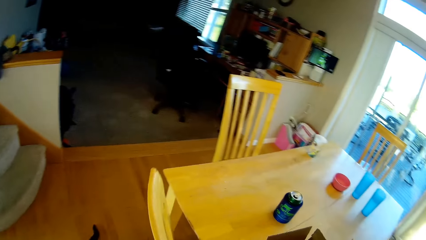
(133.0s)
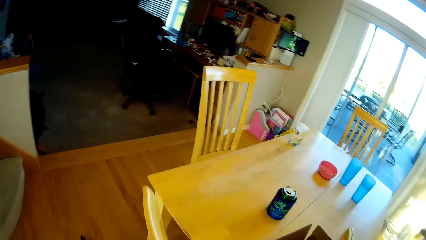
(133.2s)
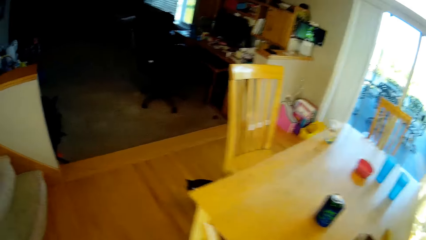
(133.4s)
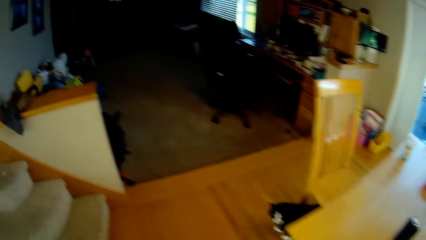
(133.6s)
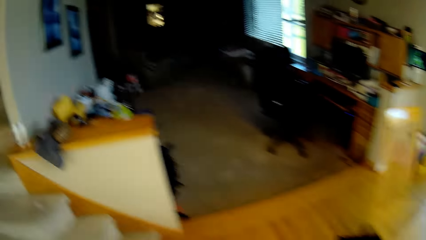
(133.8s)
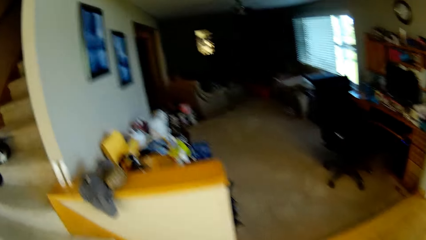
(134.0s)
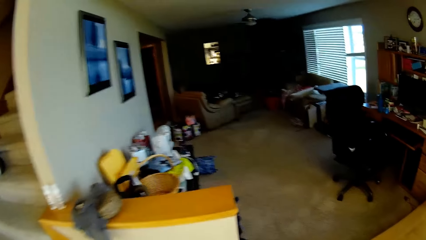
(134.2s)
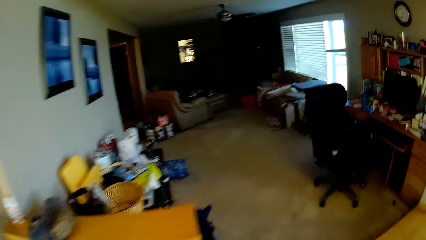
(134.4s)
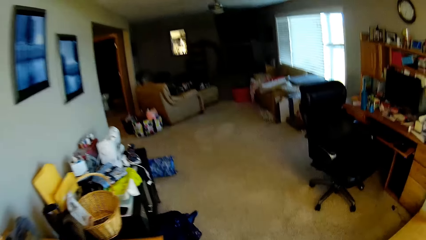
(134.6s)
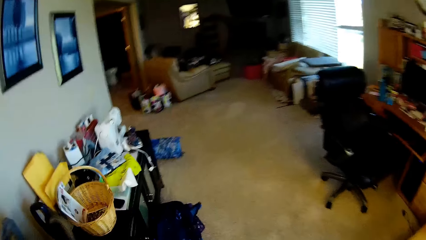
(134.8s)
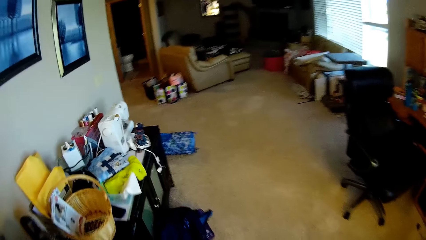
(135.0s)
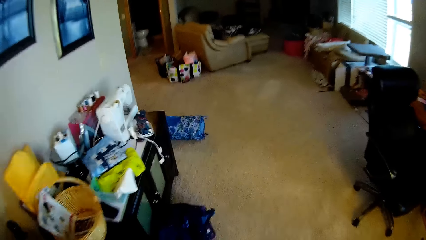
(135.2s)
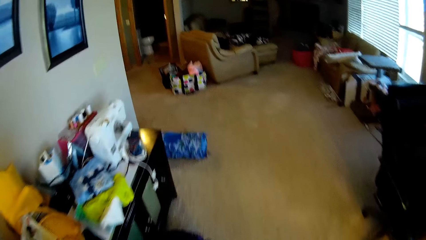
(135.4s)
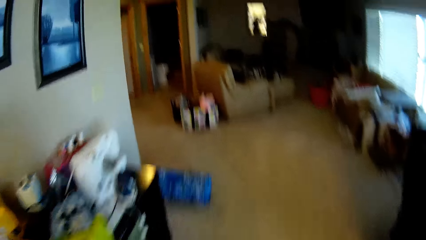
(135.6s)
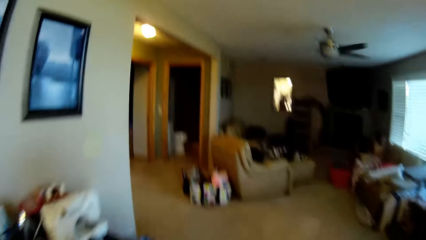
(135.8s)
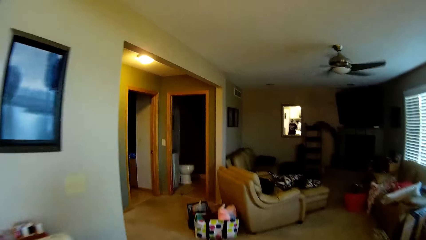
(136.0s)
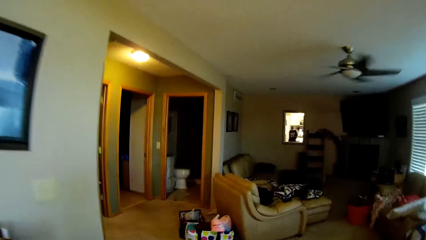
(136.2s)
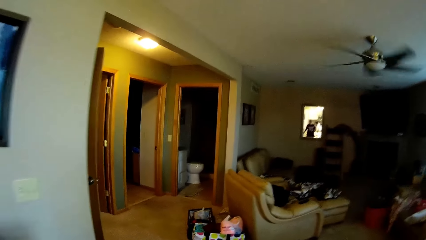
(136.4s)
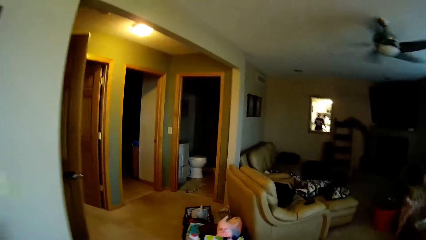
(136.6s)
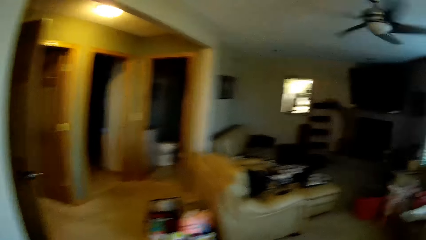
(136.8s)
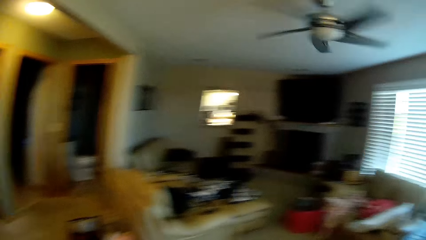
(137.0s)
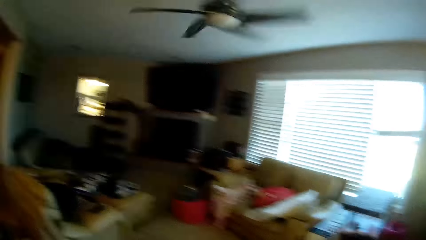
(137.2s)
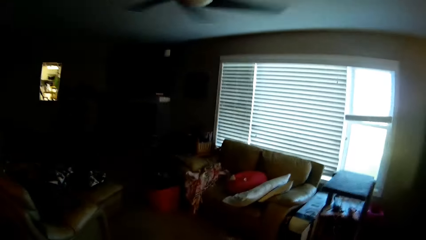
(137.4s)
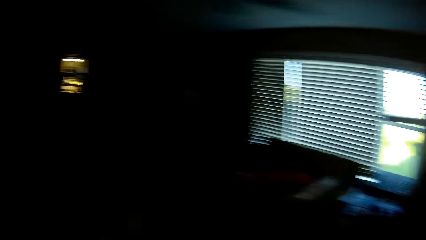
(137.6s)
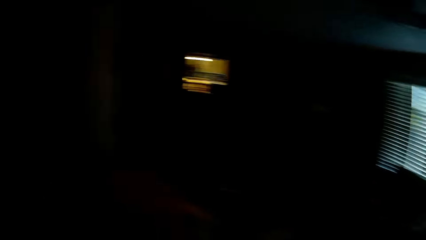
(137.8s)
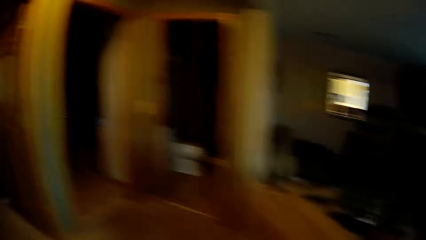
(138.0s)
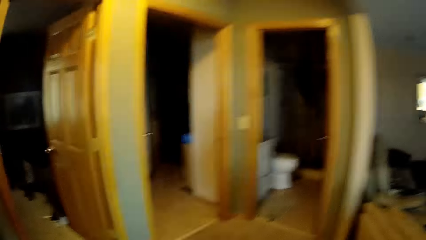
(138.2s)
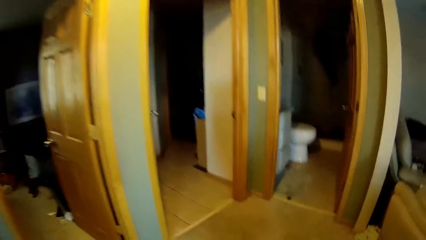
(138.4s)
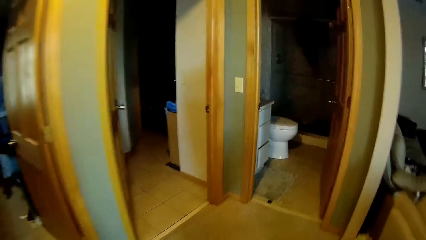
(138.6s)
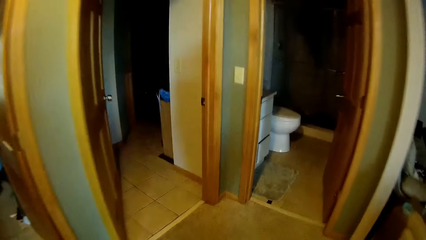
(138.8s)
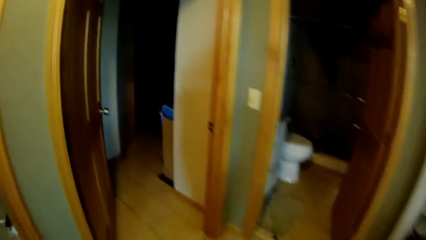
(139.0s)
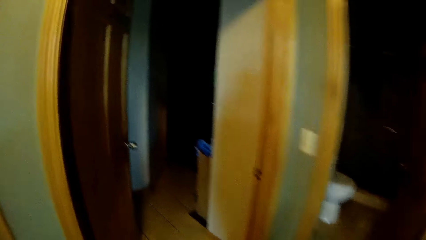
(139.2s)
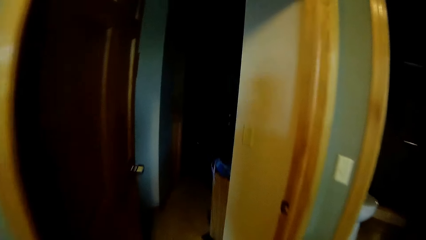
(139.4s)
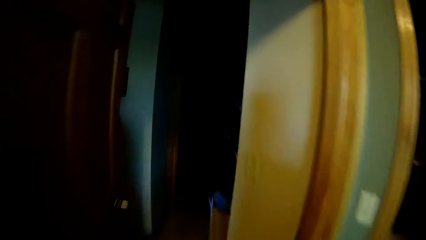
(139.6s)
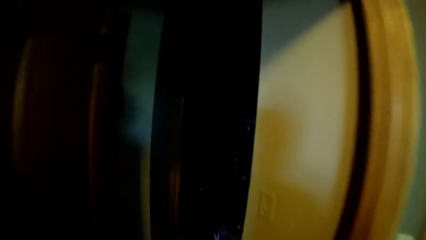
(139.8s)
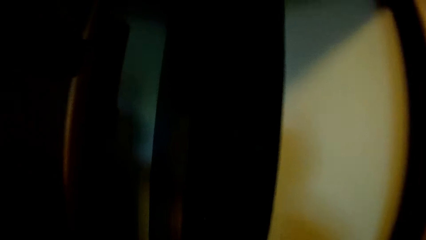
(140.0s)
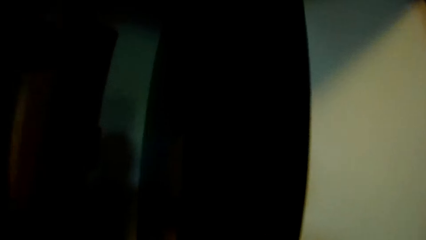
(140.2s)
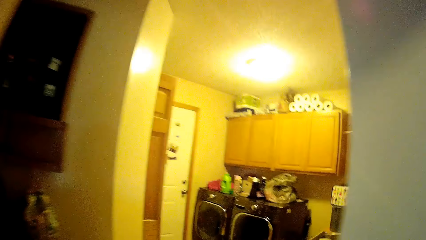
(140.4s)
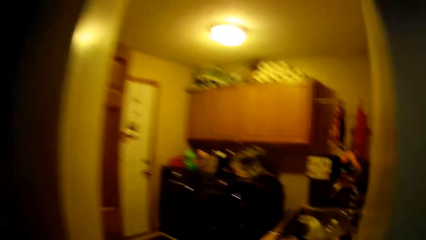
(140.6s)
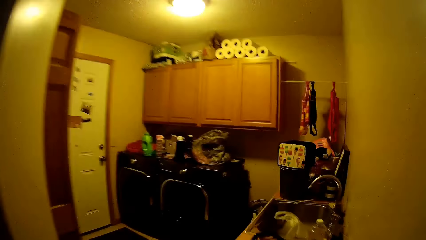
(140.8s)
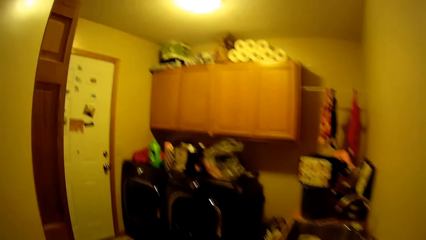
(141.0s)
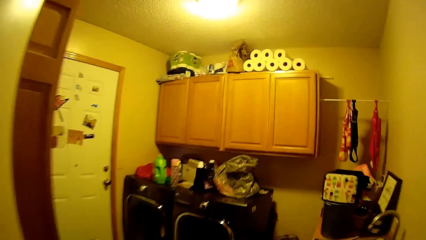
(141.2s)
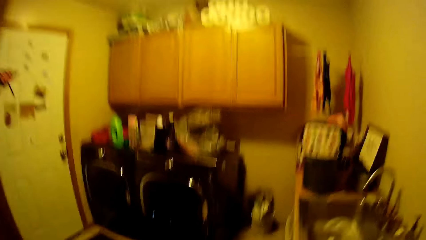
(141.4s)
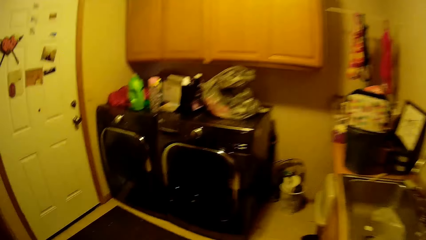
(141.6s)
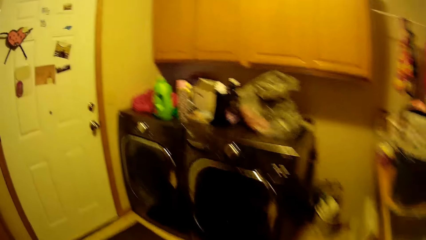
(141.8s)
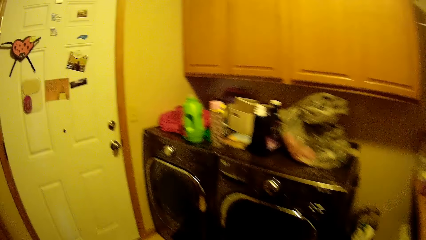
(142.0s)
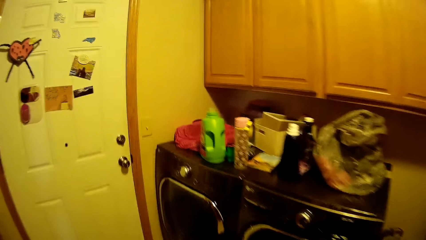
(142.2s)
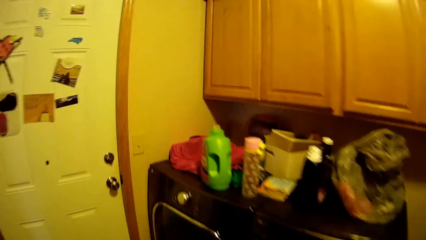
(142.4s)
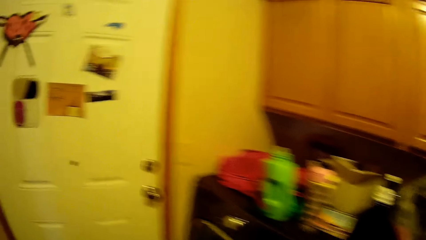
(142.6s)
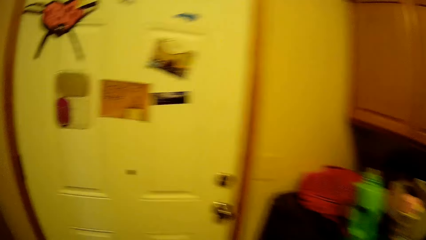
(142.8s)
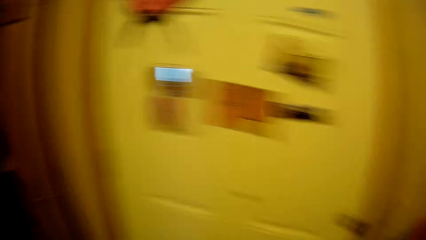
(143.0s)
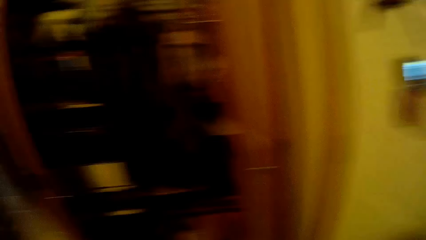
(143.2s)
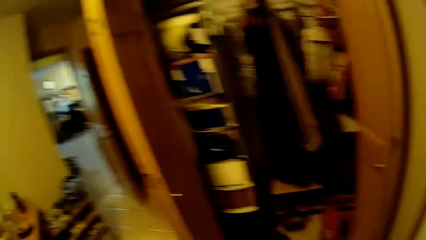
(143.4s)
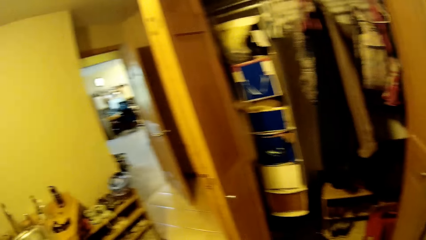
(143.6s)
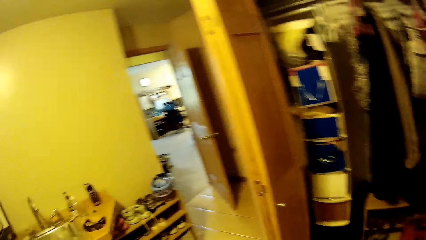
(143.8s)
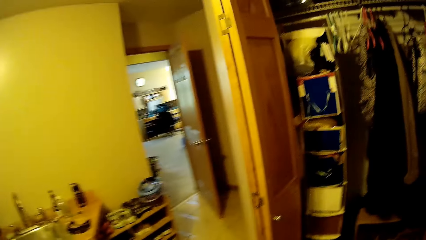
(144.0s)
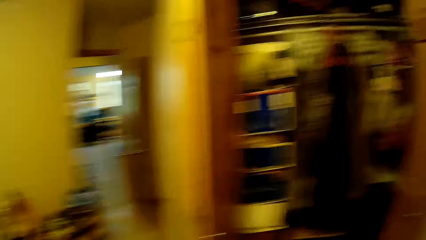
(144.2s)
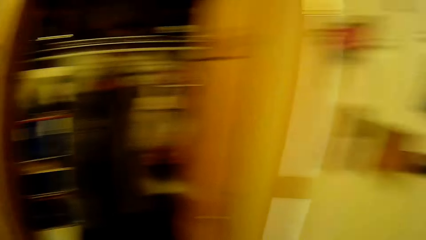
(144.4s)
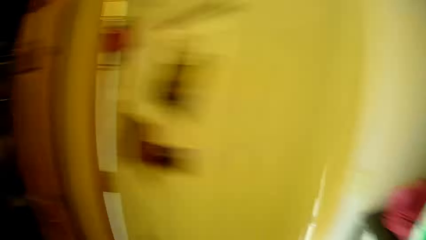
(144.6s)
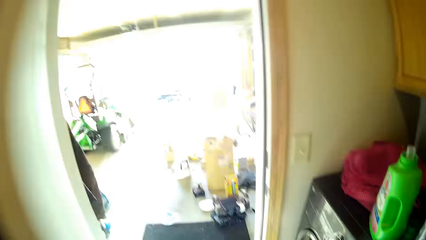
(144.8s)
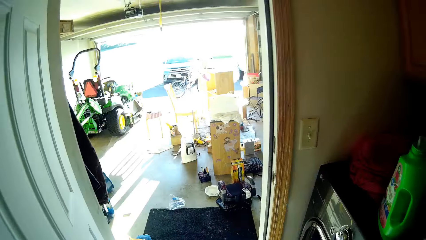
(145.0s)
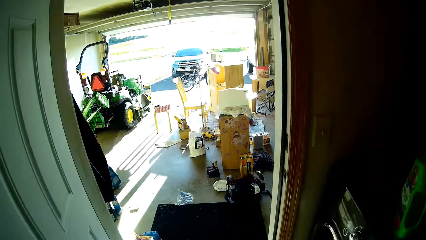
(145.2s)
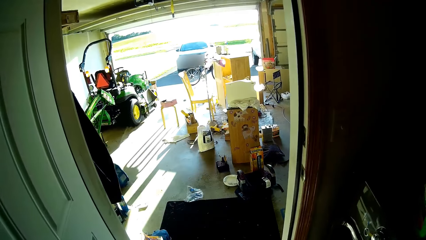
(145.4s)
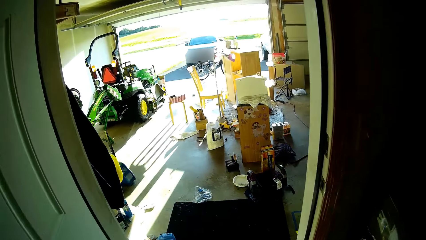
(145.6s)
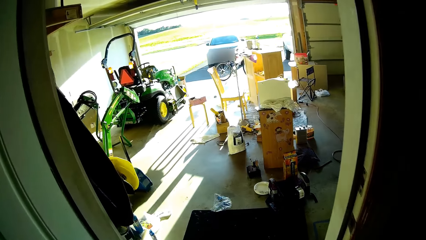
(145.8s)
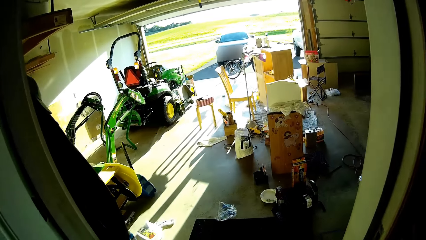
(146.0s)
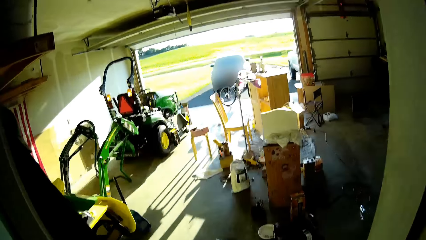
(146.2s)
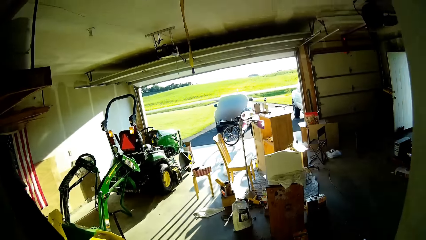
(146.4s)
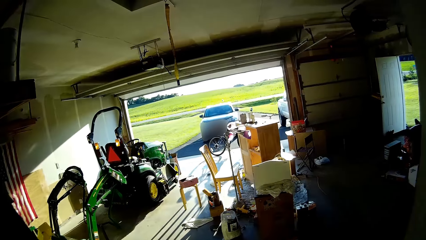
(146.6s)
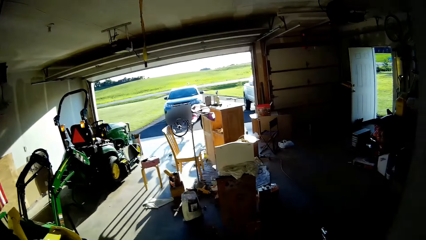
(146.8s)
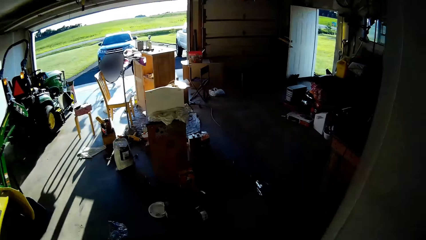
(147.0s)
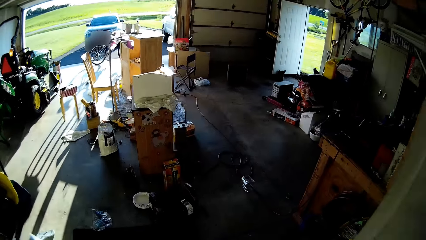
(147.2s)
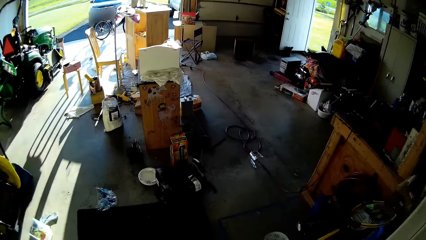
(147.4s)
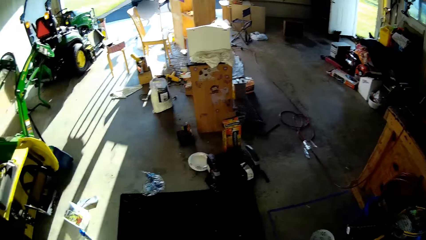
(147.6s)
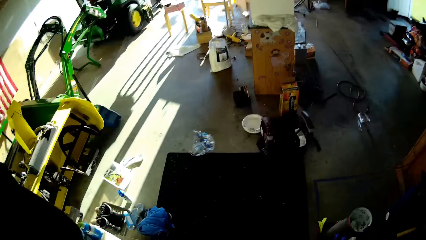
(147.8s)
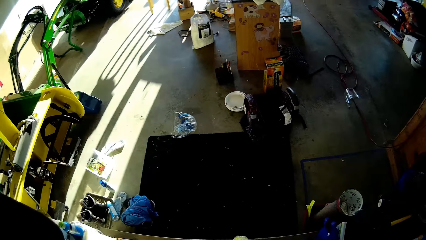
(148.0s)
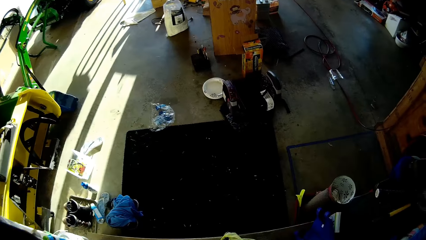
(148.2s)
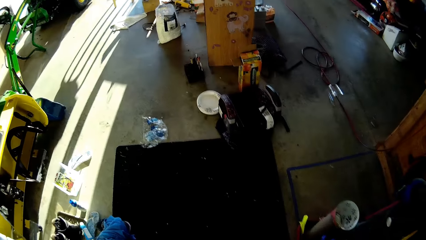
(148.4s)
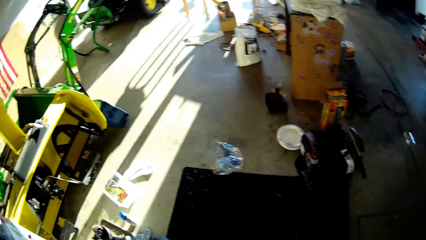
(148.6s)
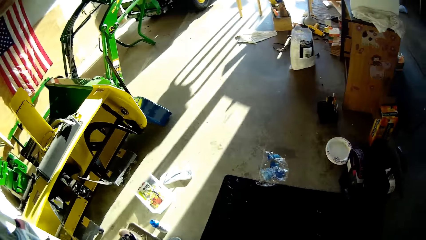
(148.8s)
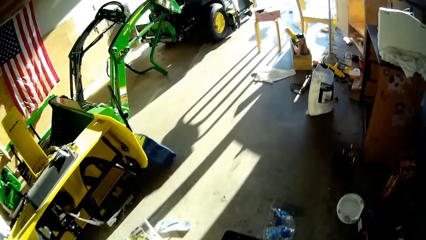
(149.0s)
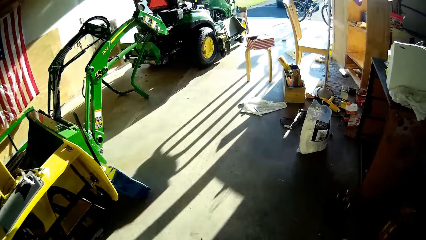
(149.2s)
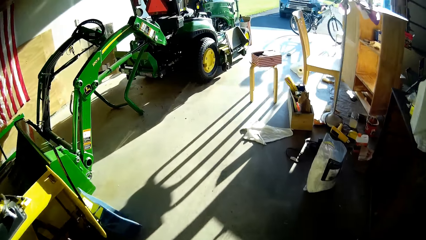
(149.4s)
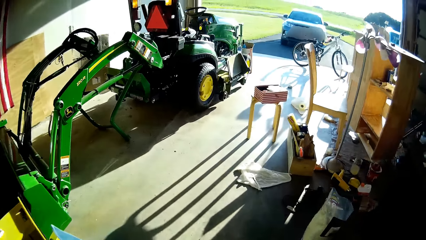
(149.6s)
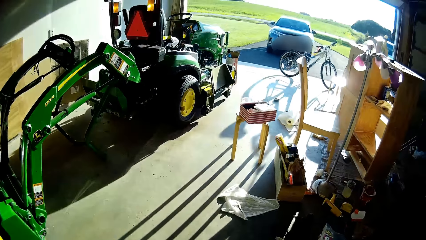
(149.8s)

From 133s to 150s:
The camera wearer switches on the light. They walk around the room. They open the door. They walk around.
